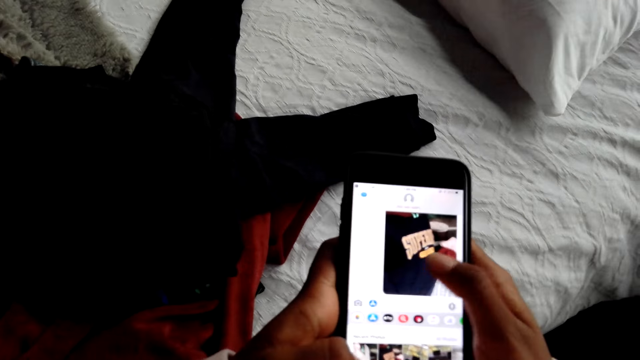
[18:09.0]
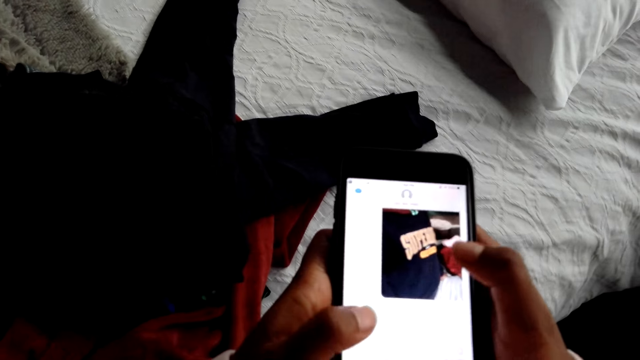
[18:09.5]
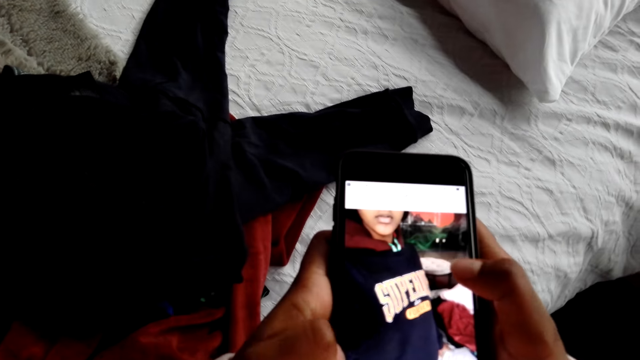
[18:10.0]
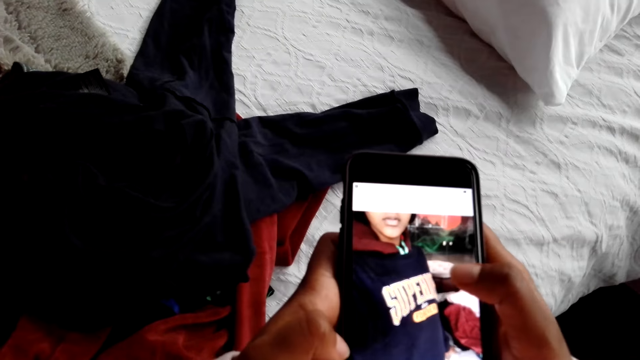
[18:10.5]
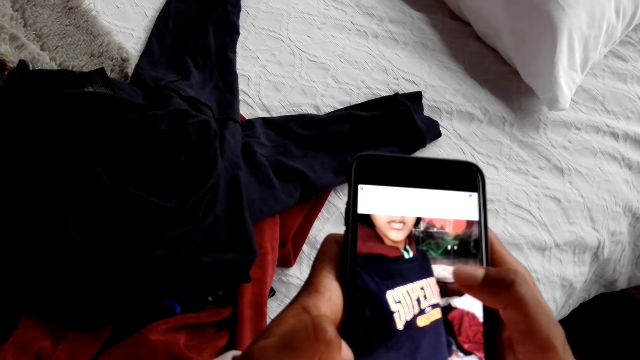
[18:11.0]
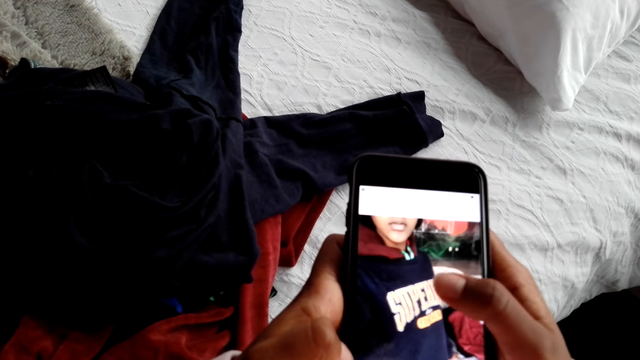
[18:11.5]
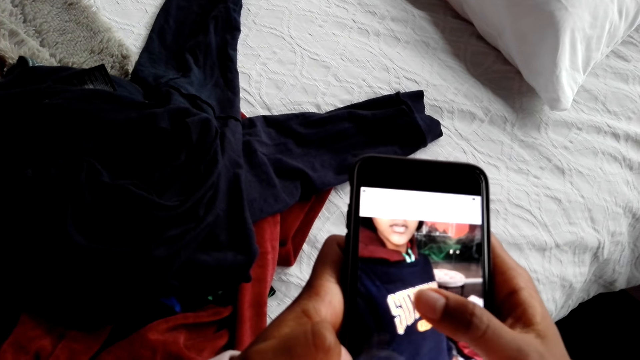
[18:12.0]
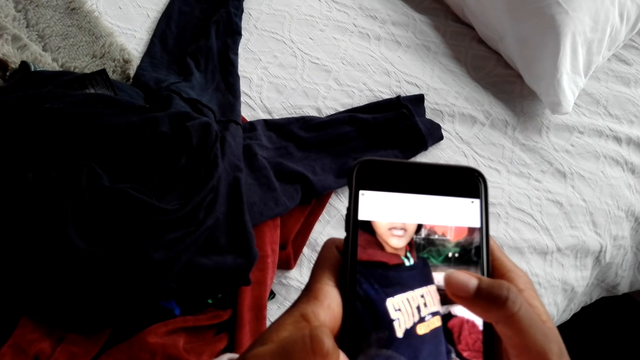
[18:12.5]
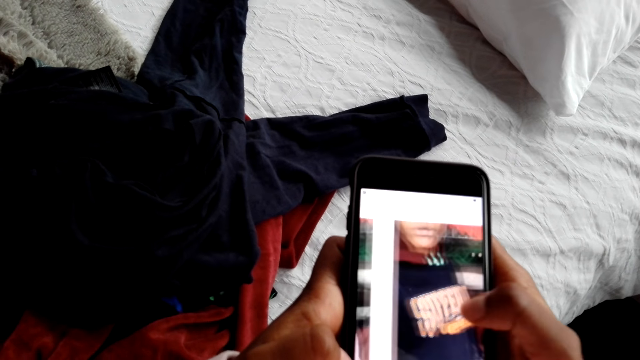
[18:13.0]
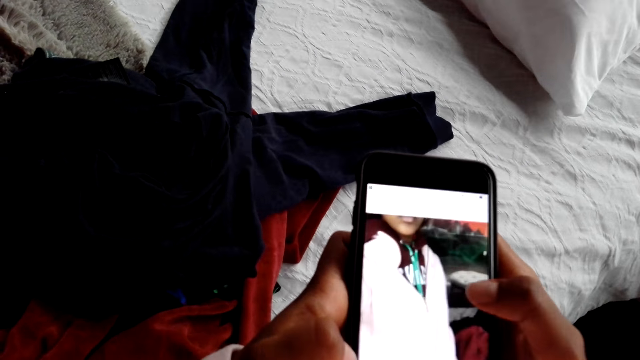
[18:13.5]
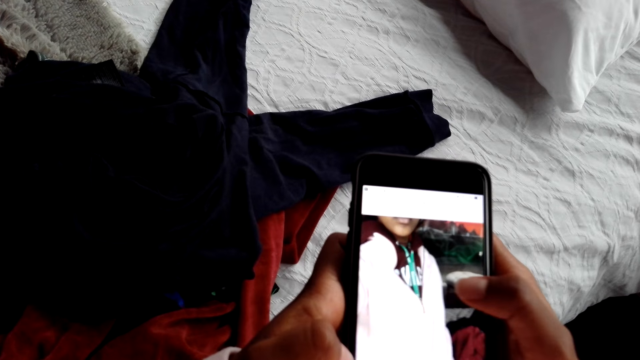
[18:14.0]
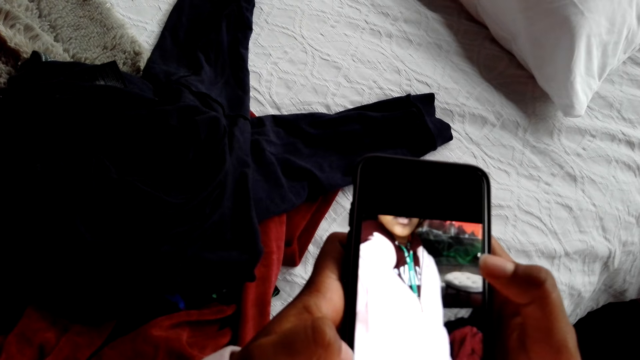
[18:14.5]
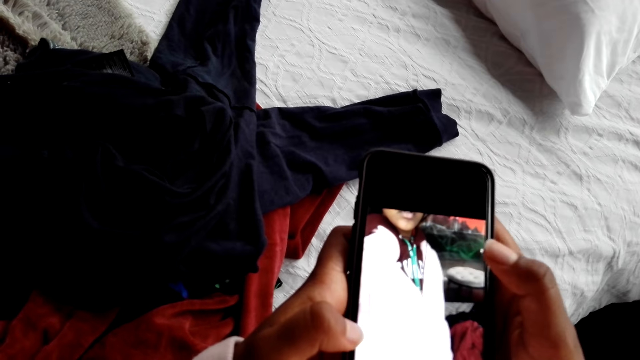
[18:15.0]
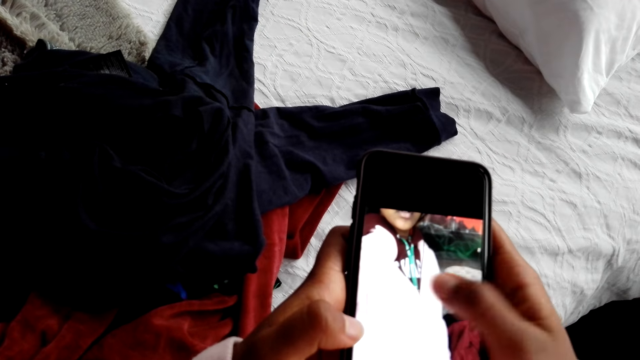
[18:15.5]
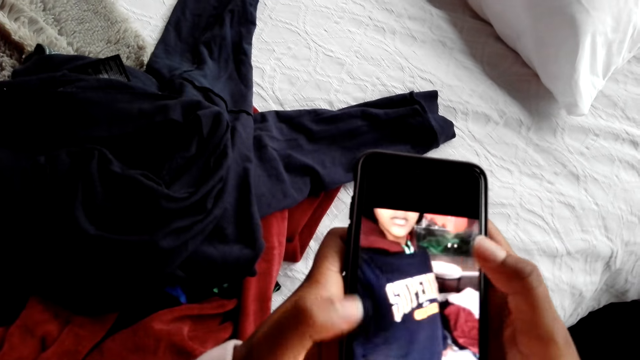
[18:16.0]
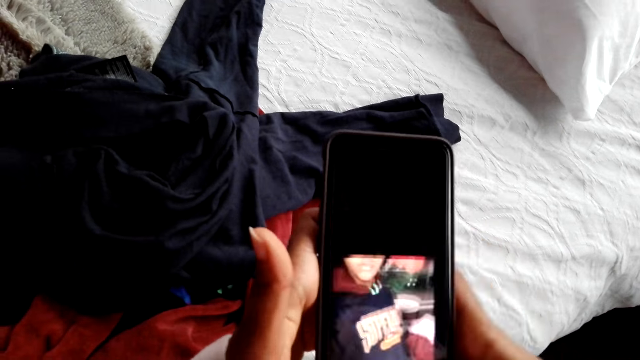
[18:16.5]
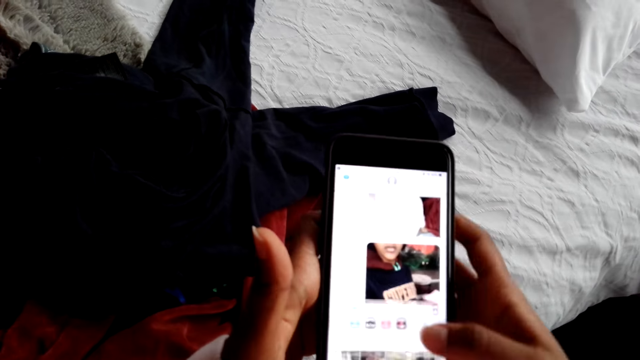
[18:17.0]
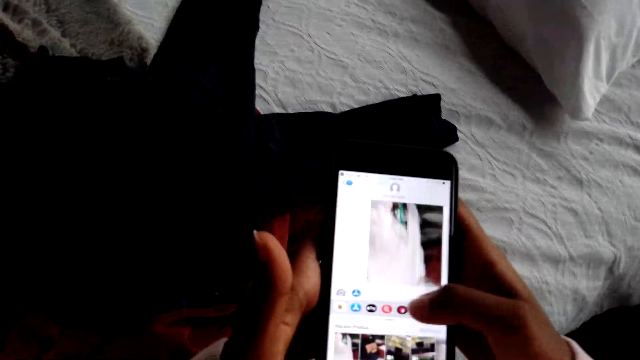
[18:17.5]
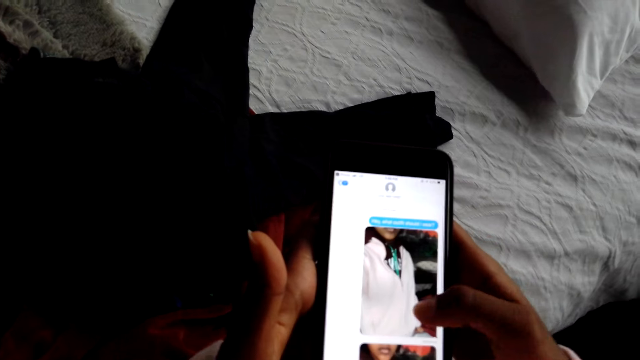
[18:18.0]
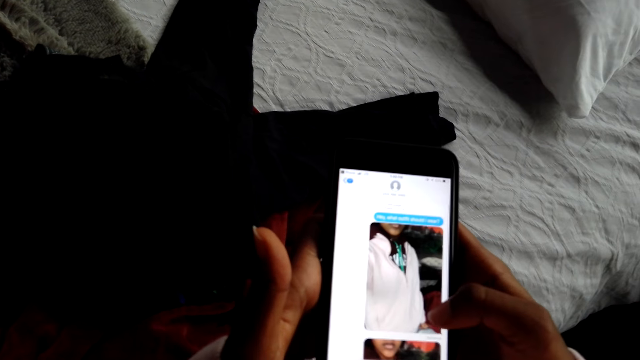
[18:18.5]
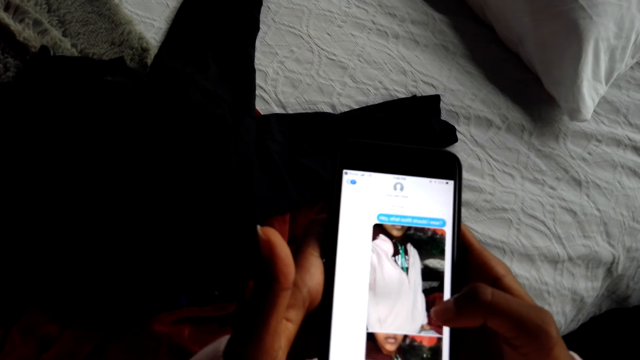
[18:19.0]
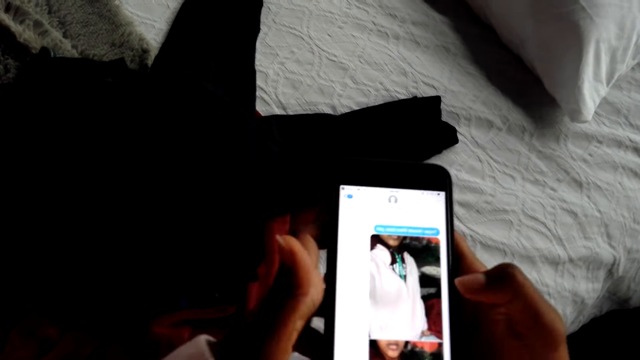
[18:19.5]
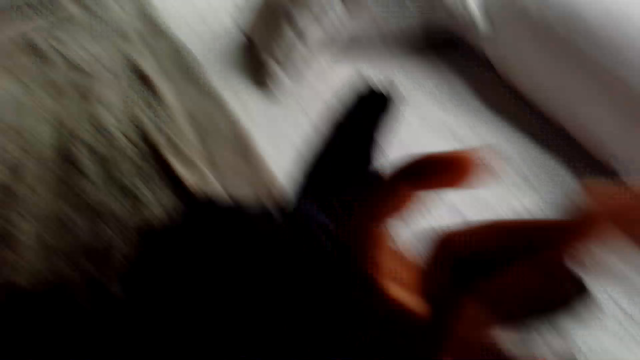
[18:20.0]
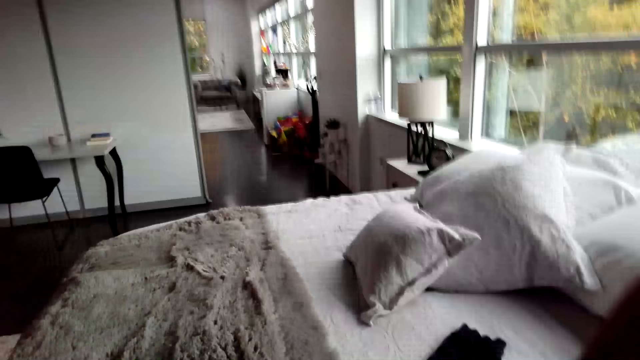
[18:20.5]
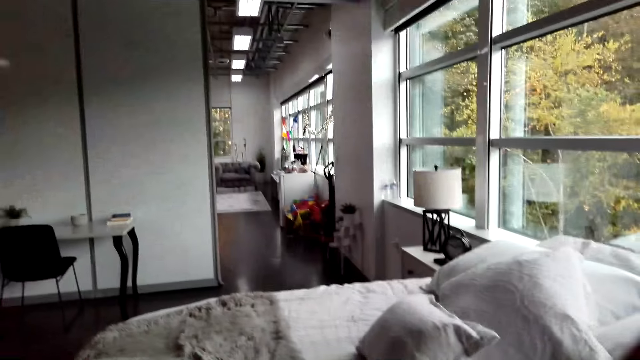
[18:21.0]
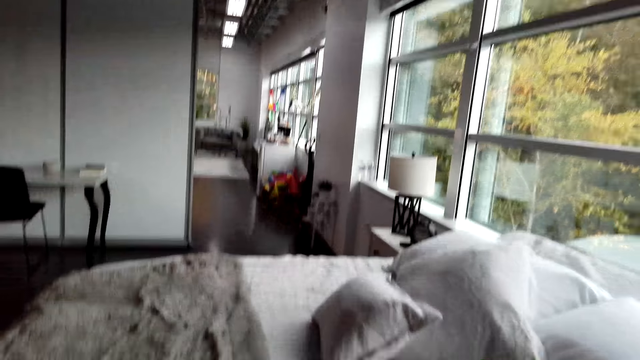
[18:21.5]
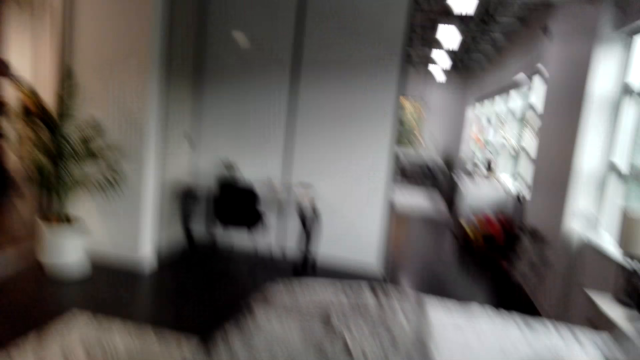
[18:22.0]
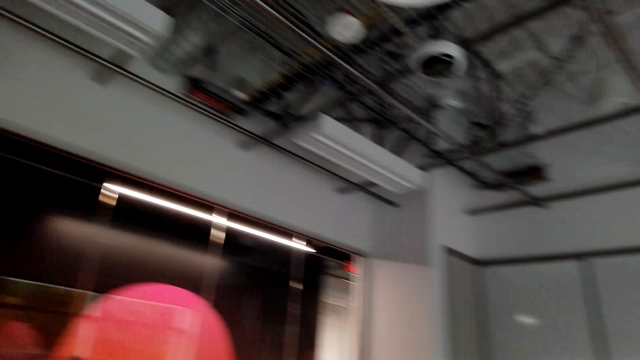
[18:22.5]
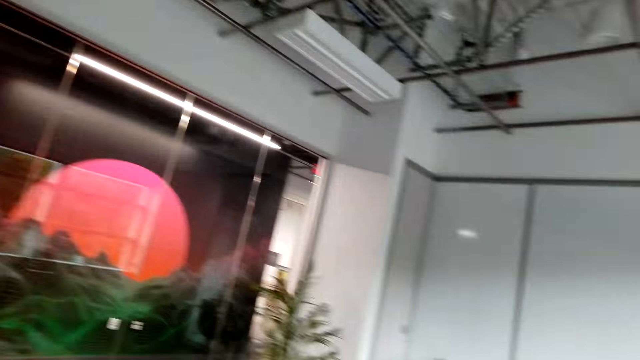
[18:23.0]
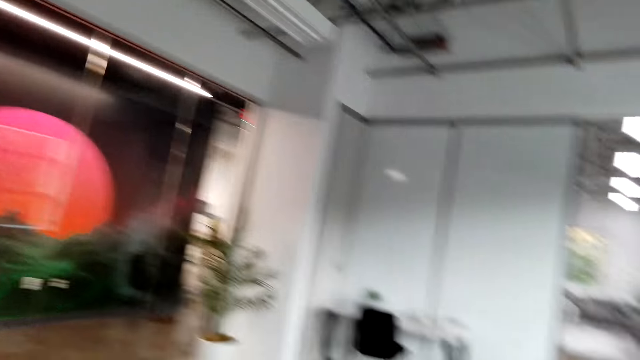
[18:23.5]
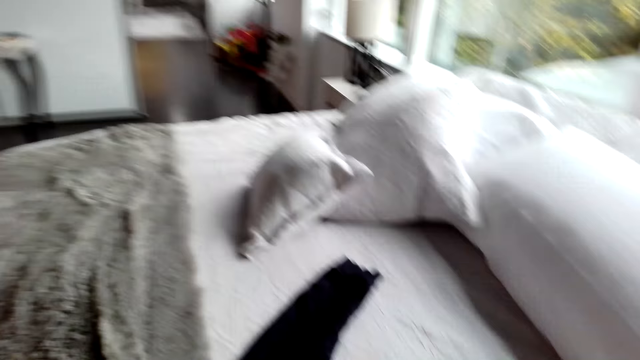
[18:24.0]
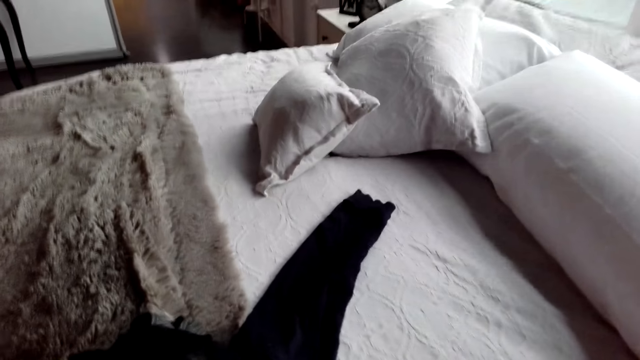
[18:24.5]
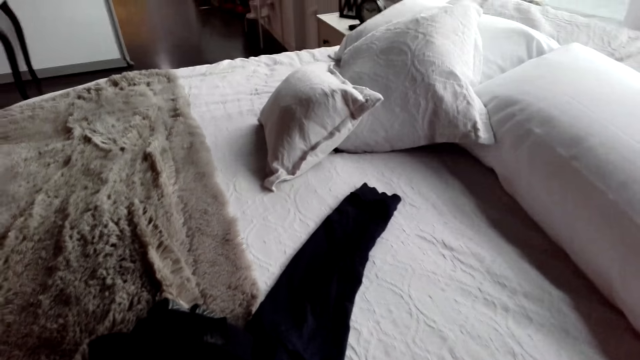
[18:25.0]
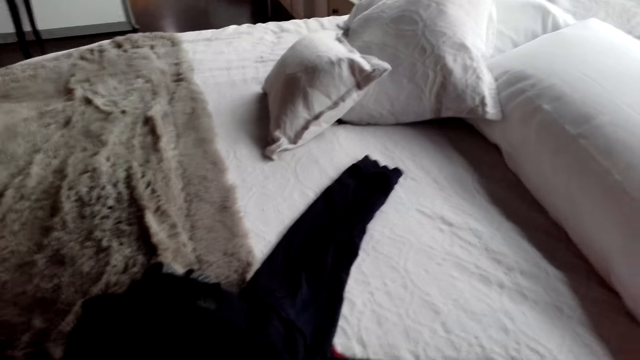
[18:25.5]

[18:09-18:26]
The camera wearer scrolls the phone. They adjust the camera.

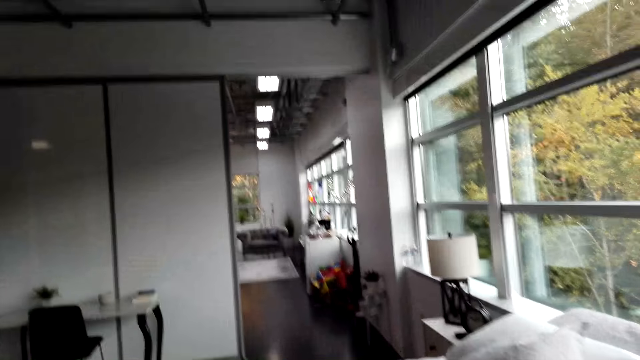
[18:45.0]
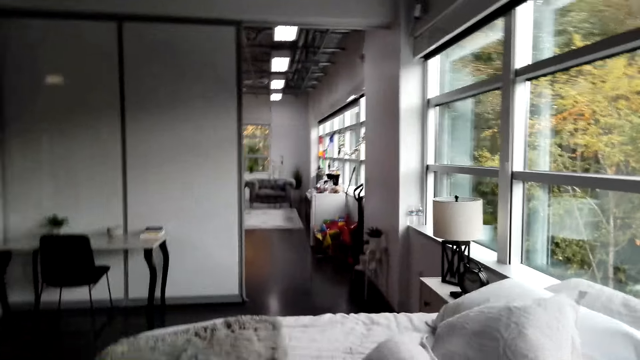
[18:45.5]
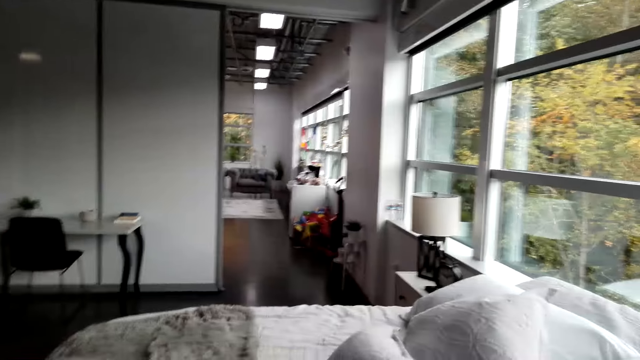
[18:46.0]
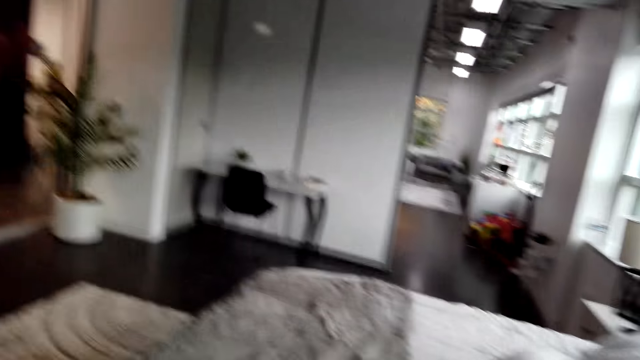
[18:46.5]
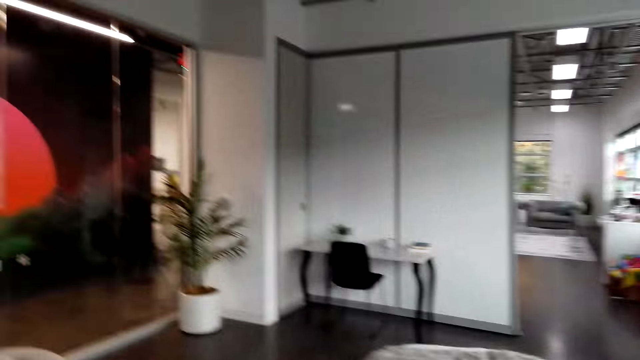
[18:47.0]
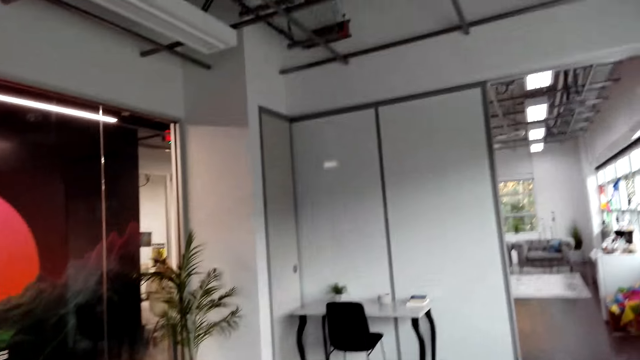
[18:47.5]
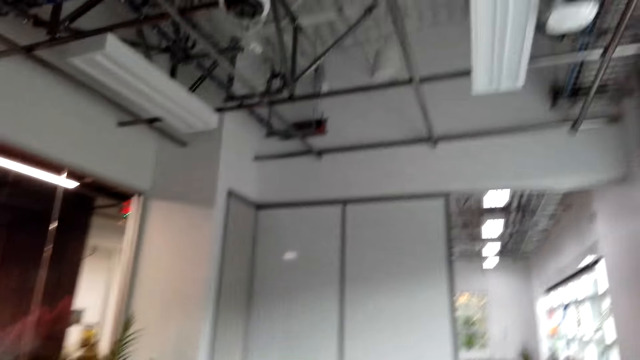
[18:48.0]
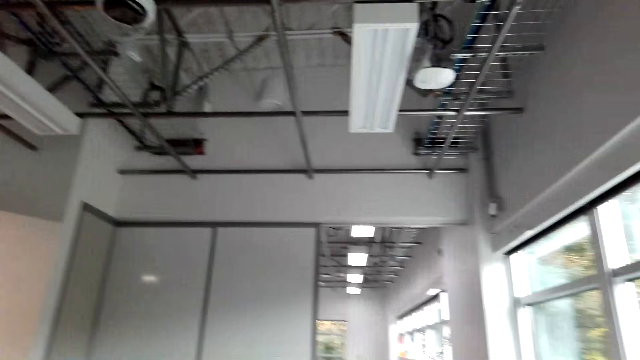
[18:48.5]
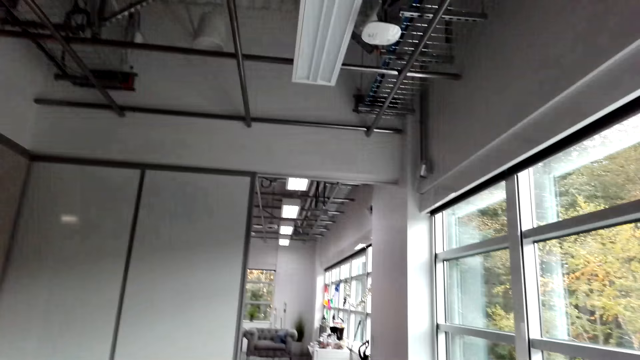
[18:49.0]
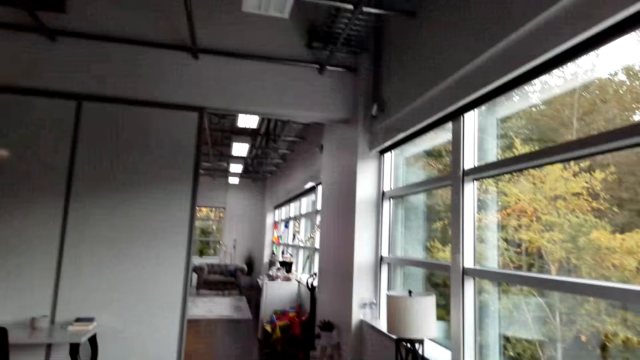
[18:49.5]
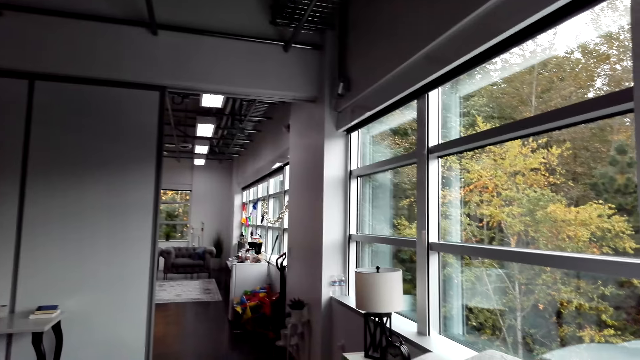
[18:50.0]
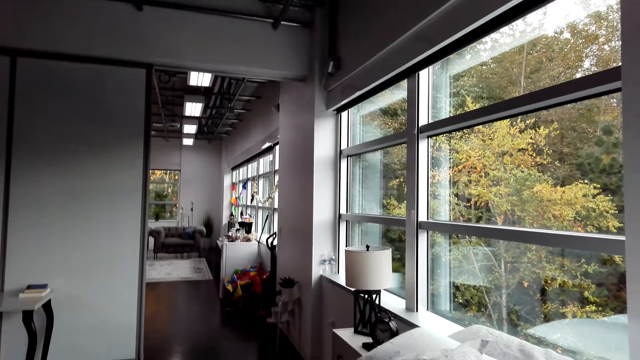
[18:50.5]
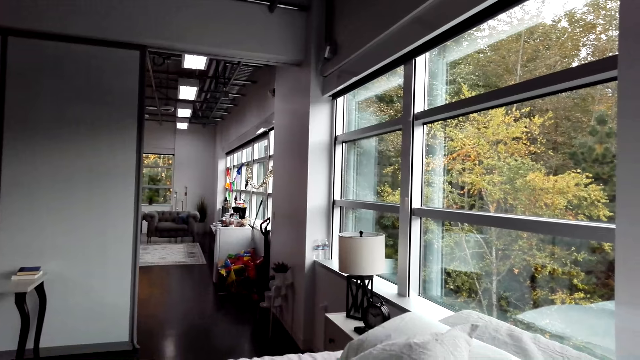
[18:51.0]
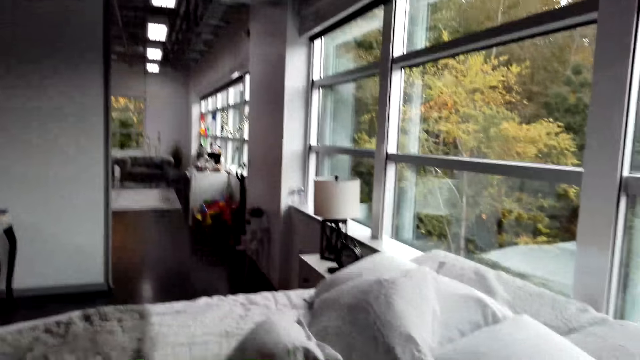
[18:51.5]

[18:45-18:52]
The camera wearer moves around.
